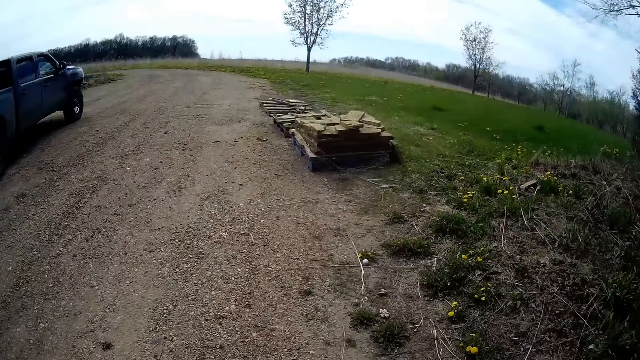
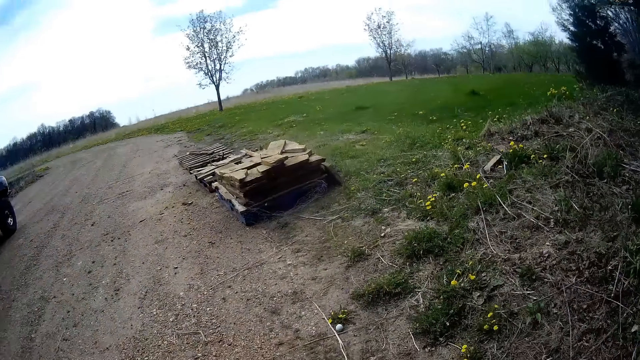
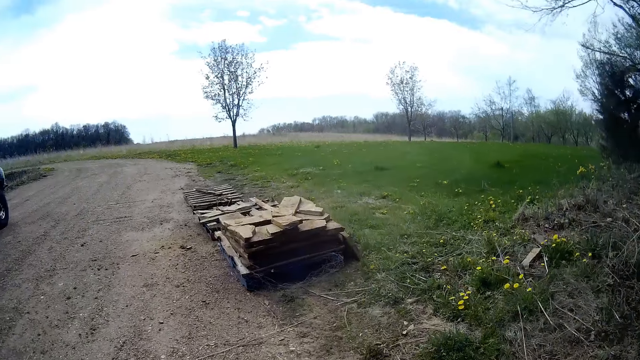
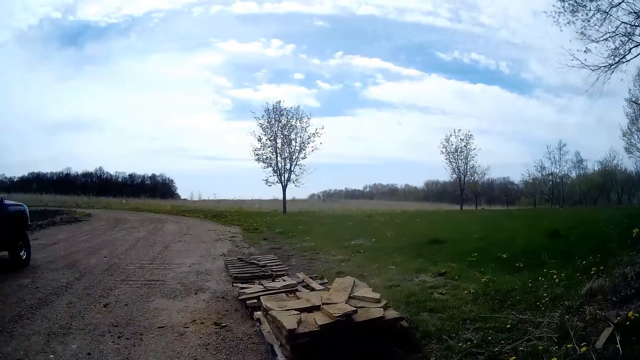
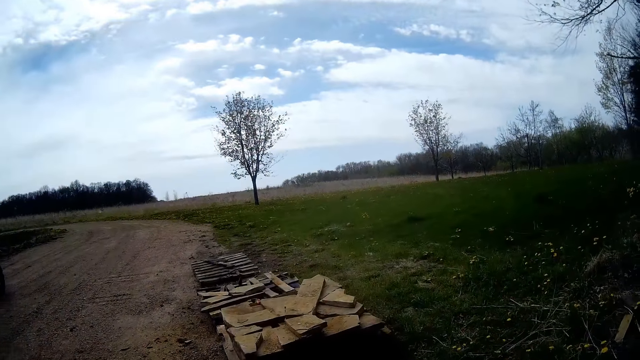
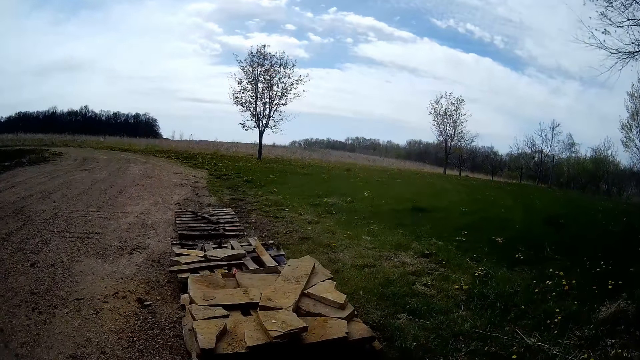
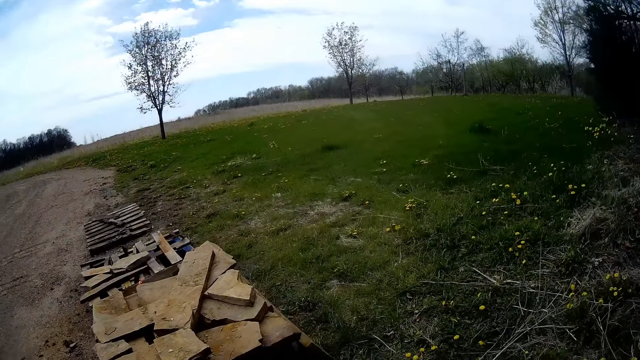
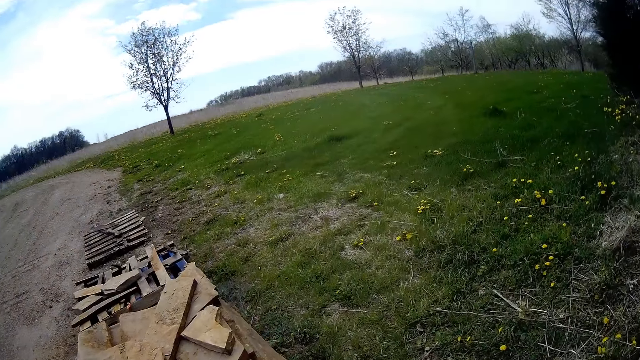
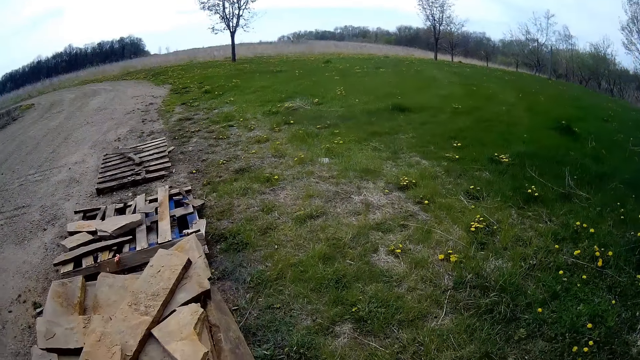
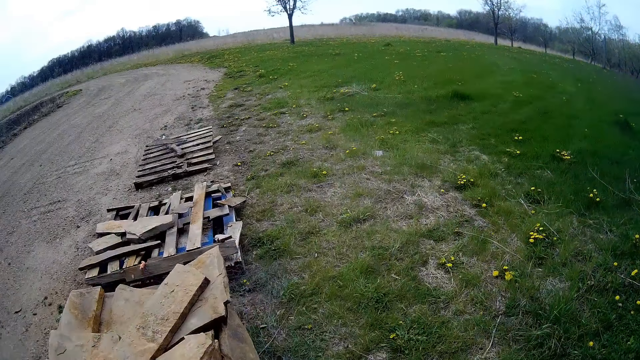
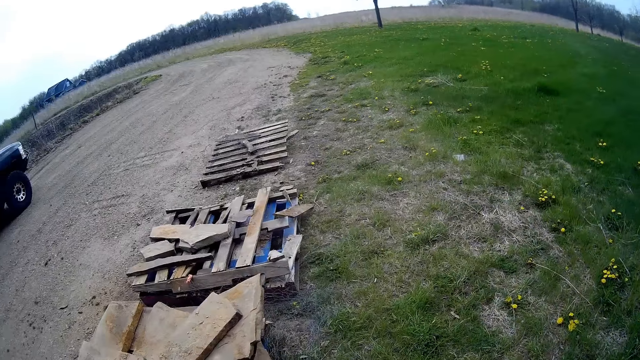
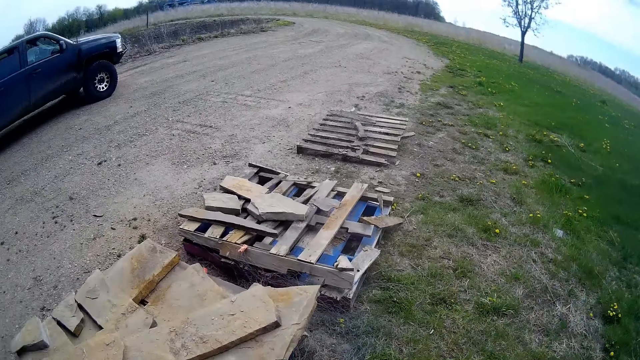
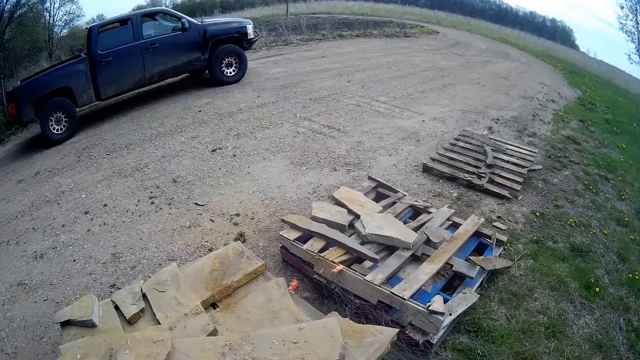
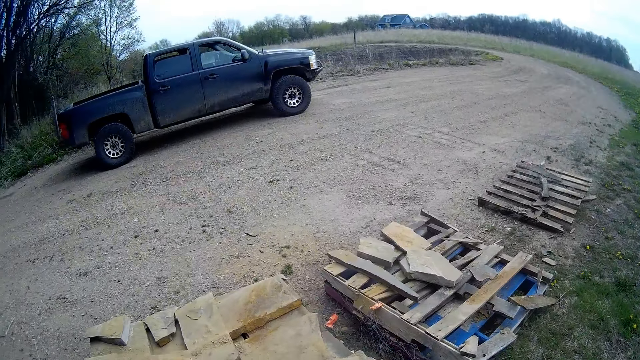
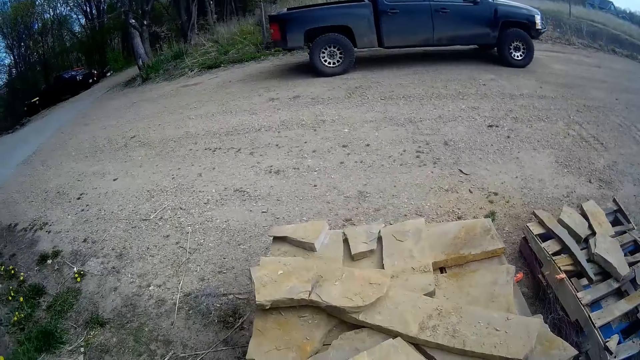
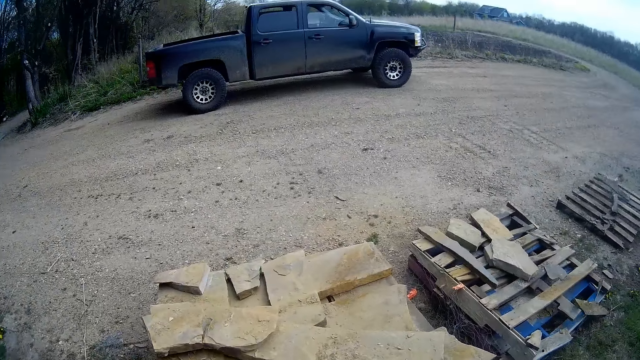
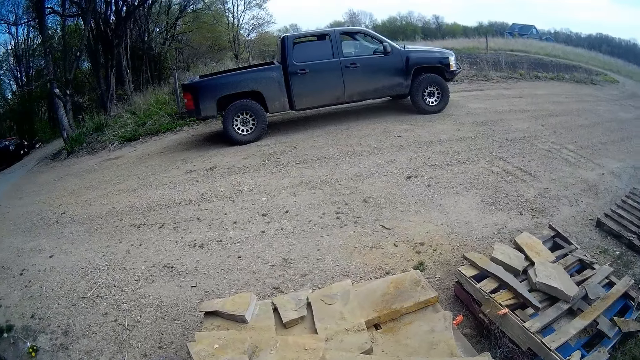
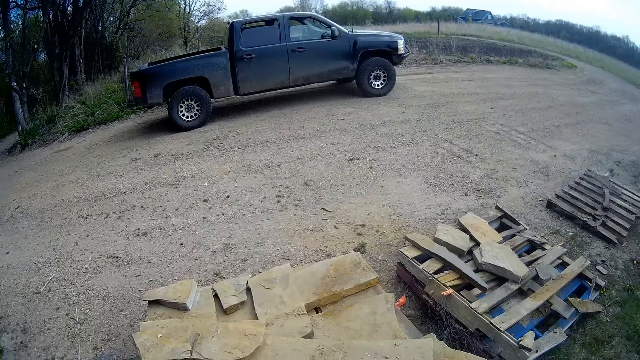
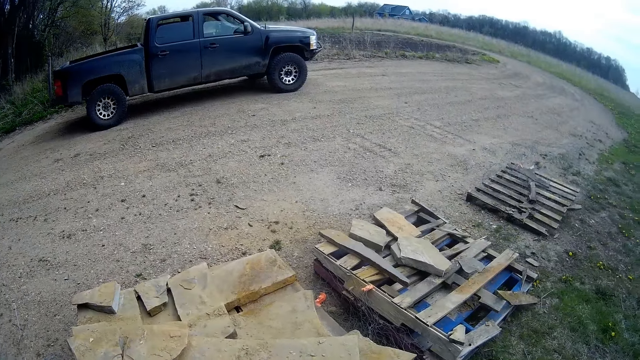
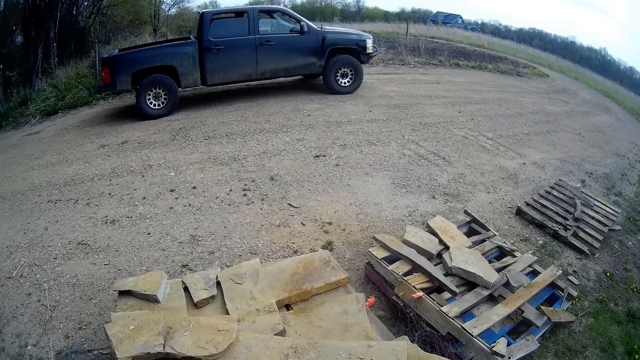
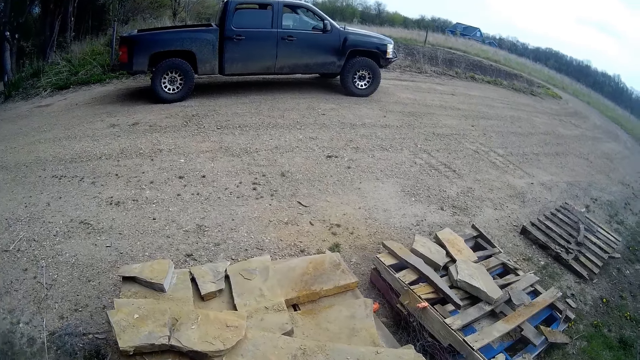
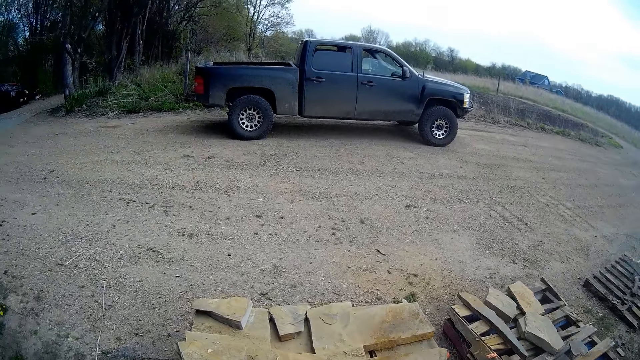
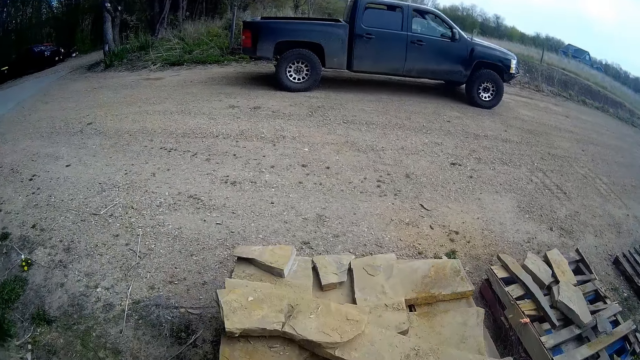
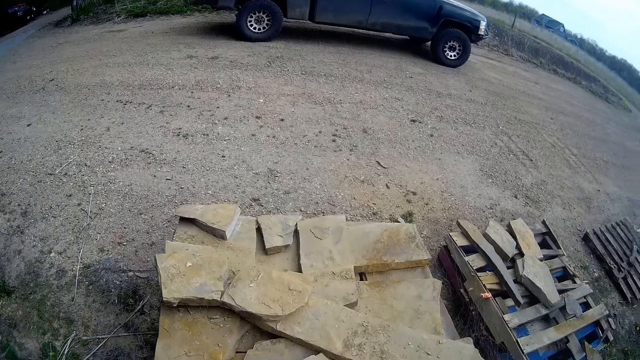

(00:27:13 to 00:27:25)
The camera wearer stops.

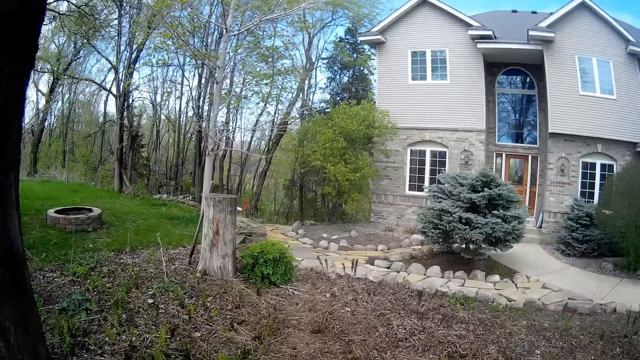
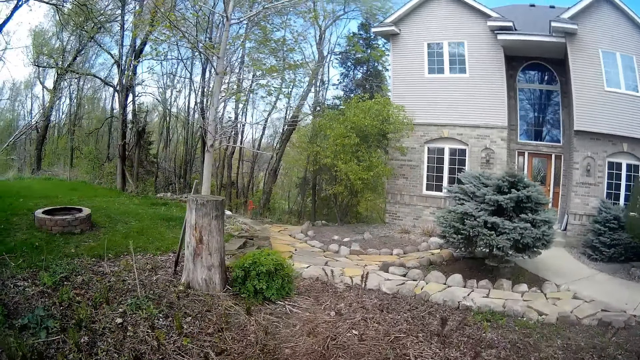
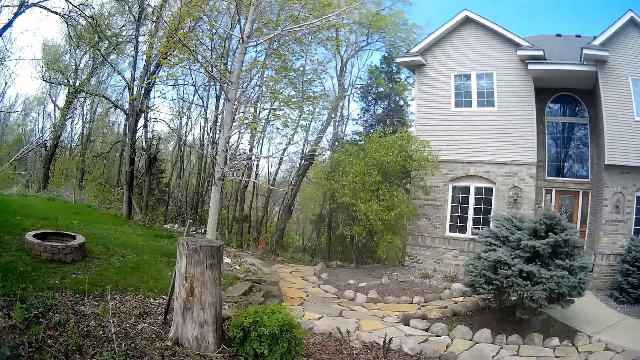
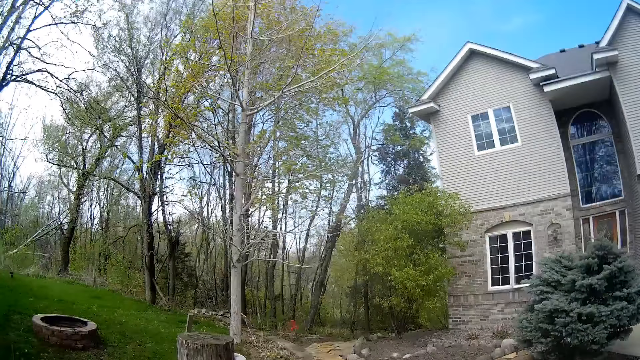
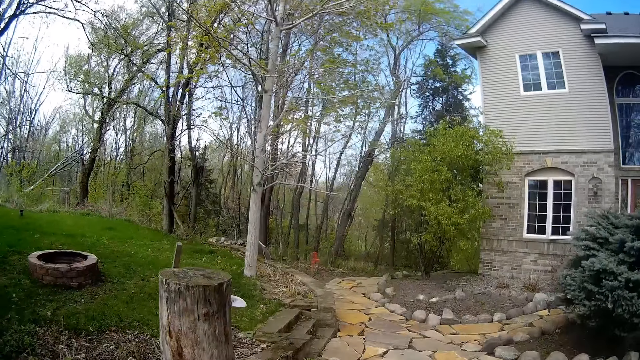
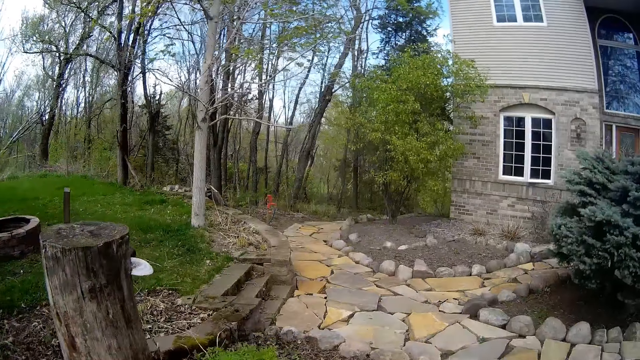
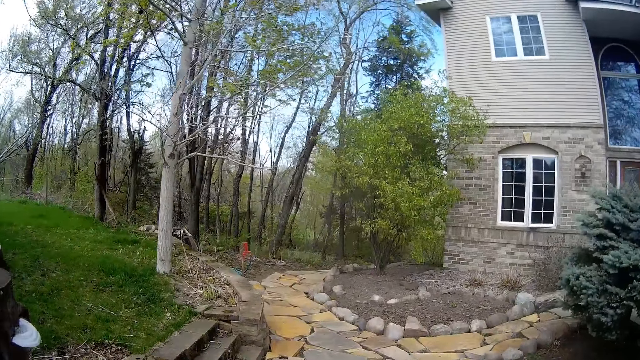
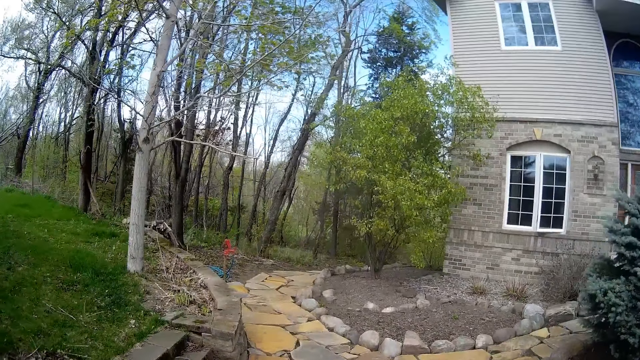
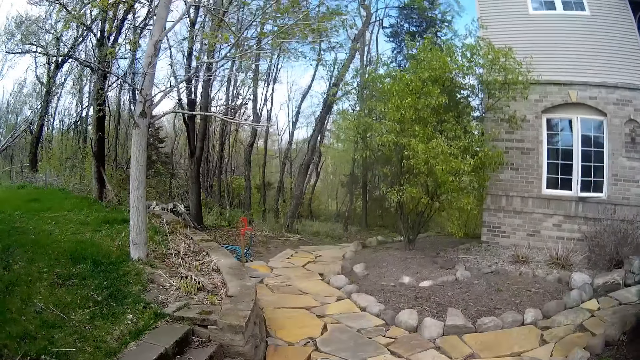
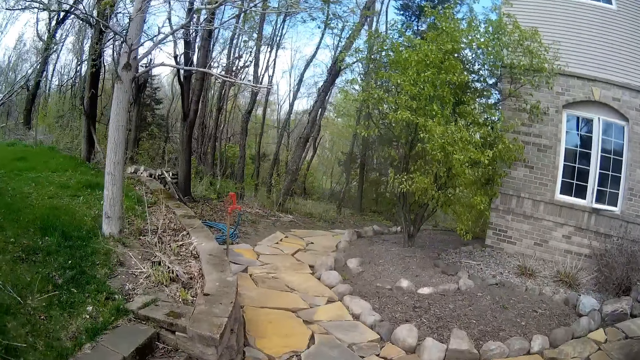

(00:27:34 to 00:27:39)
The camera wearer walks.

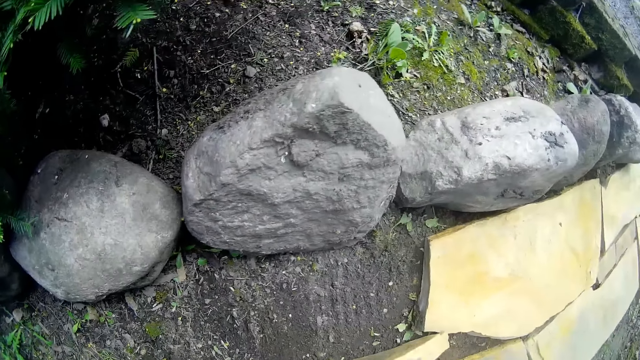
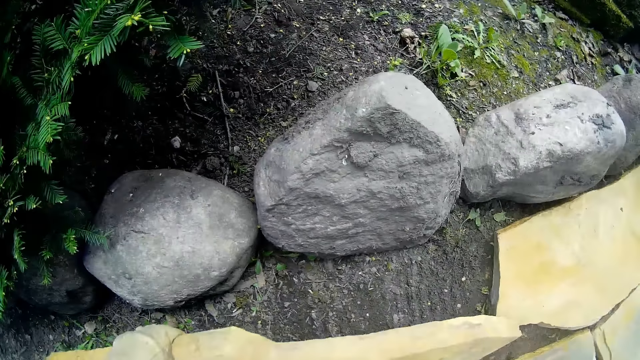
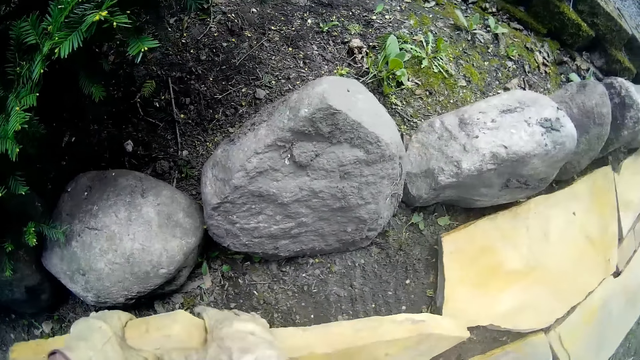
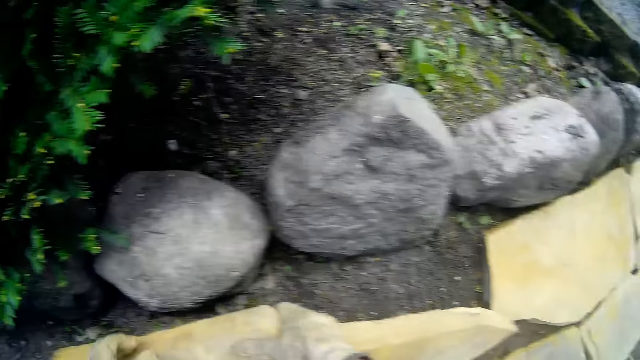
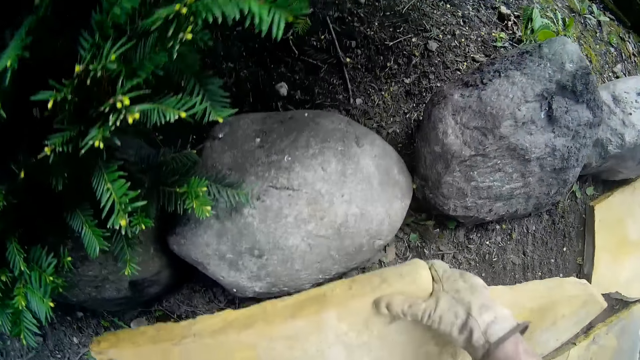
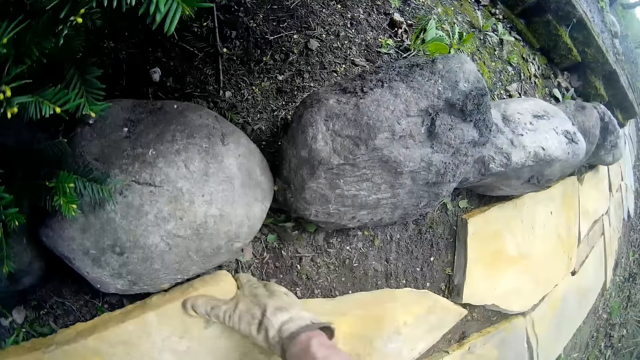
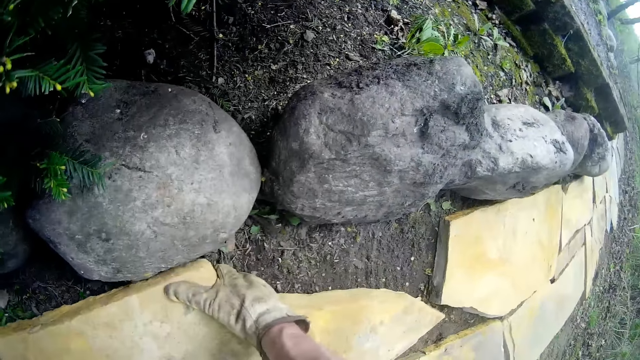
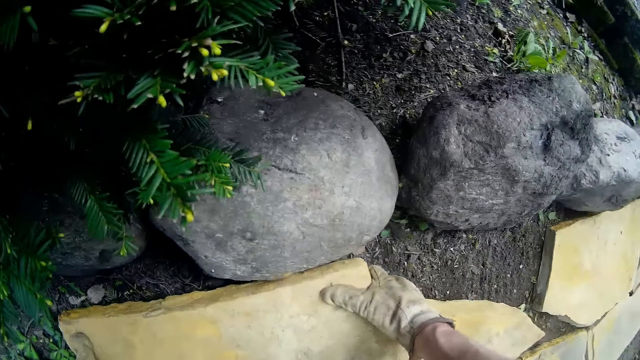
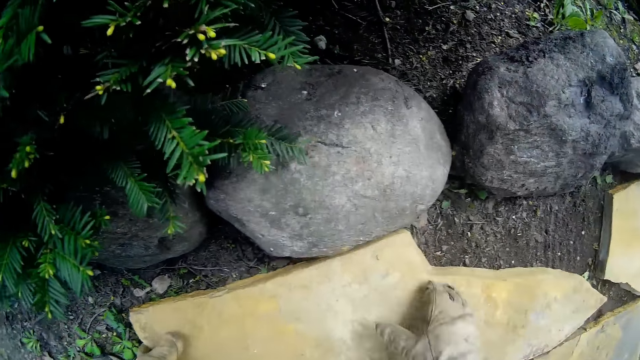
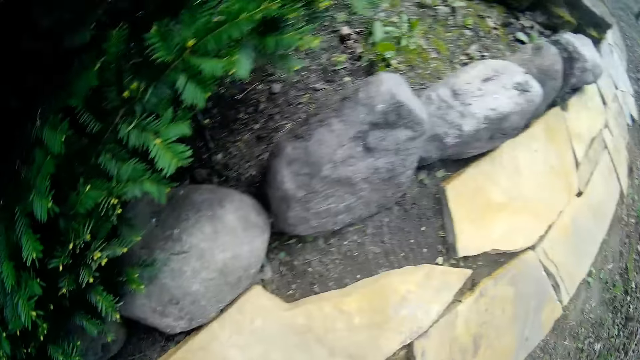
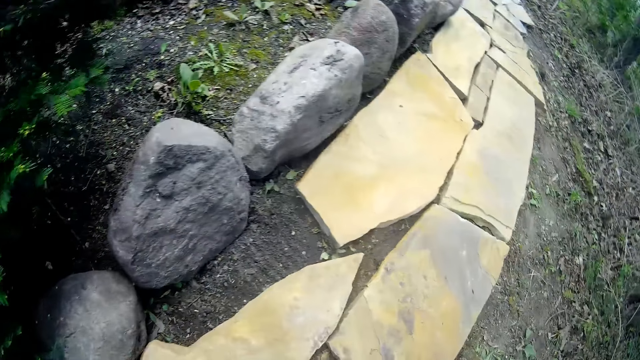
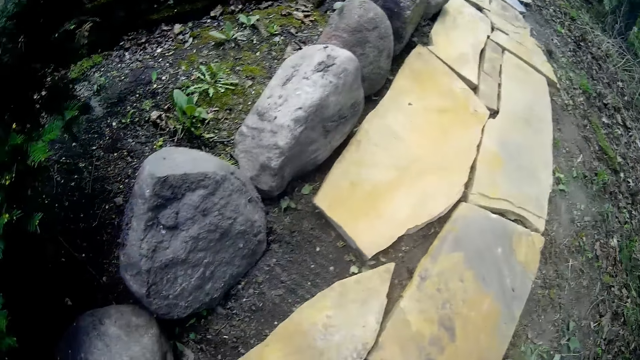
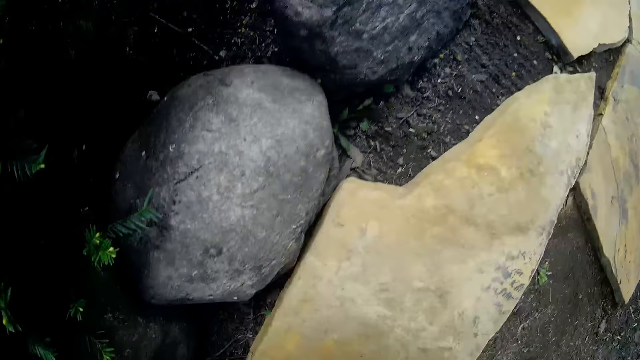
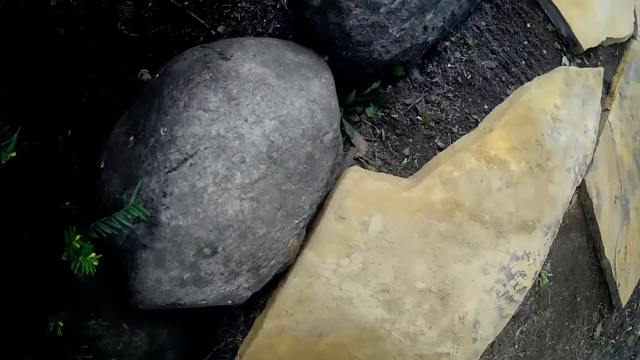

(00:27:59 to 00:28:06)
The camera wearer adjusts a slate on the ground with both hands. They put down a stone.
